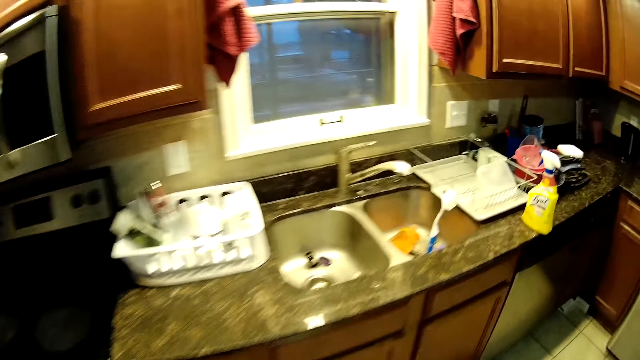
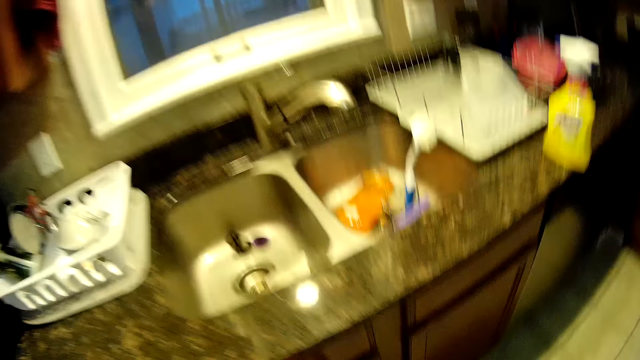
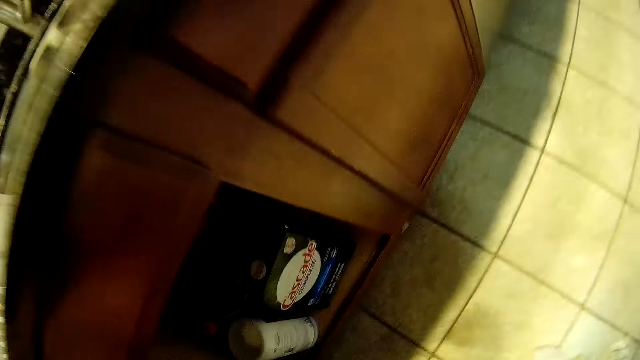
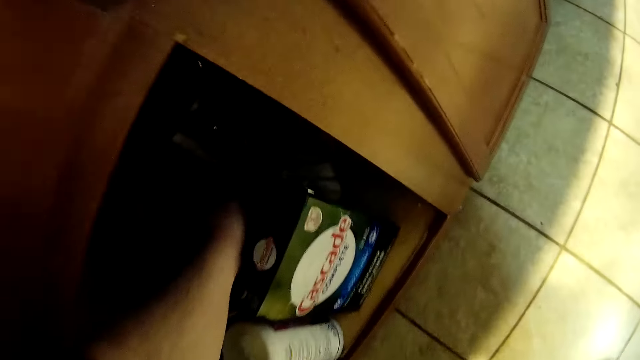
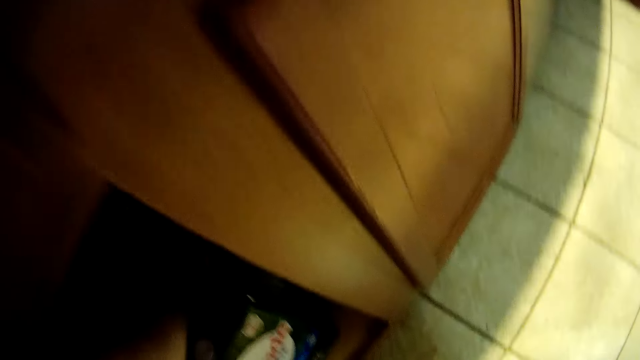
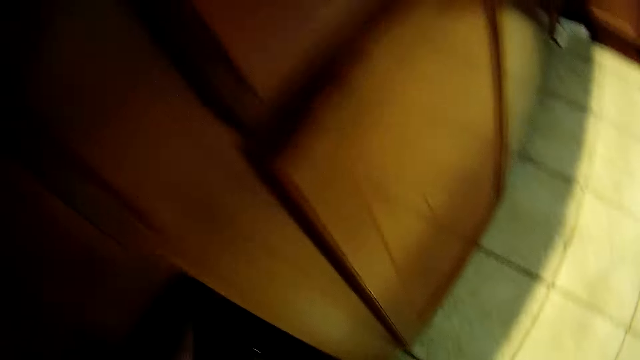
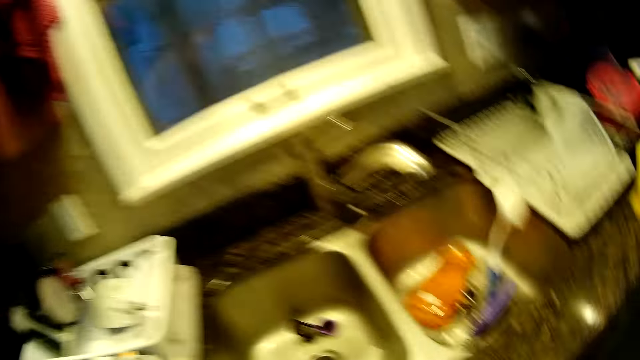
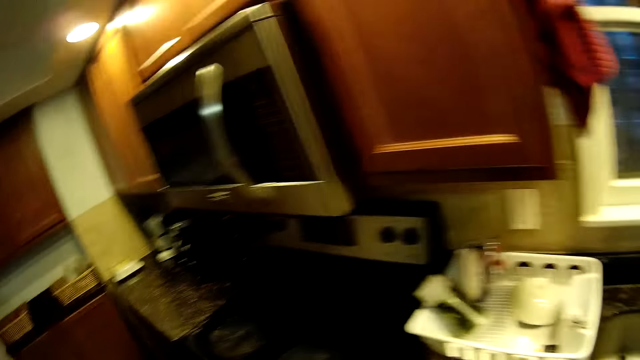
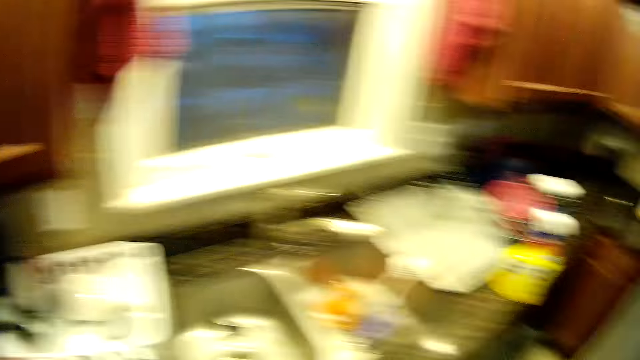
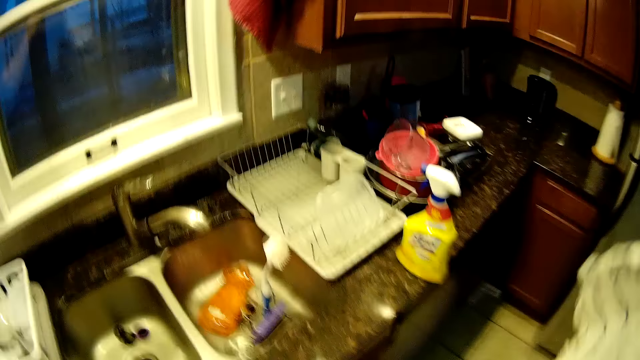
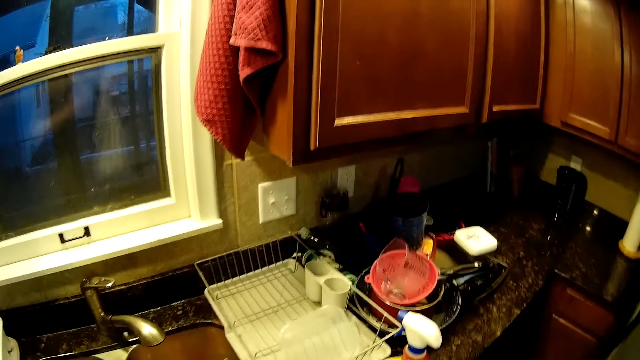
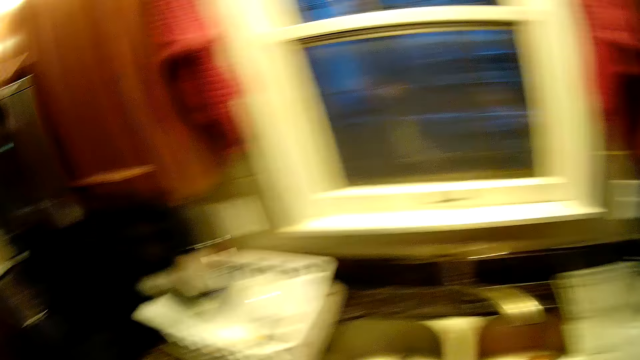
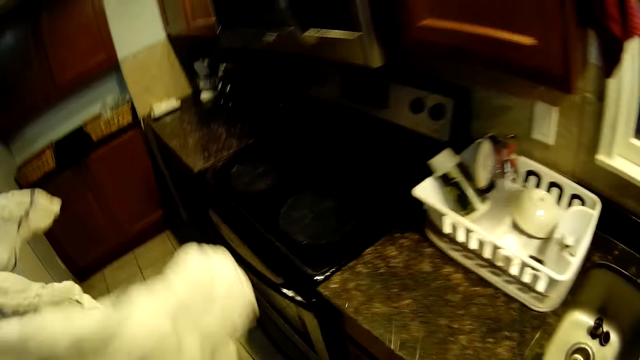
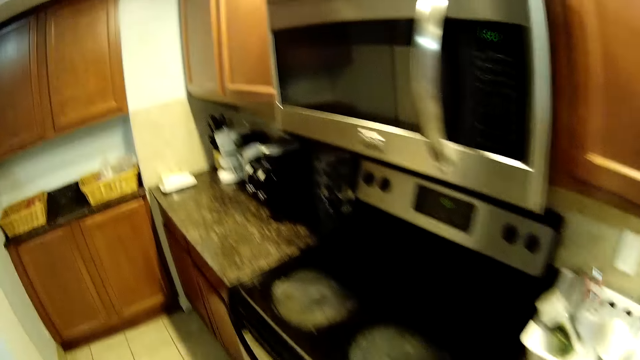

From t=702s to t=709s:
The camera wearer puts the left hand in something.

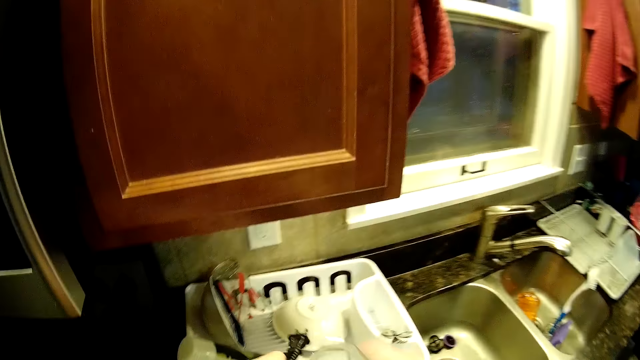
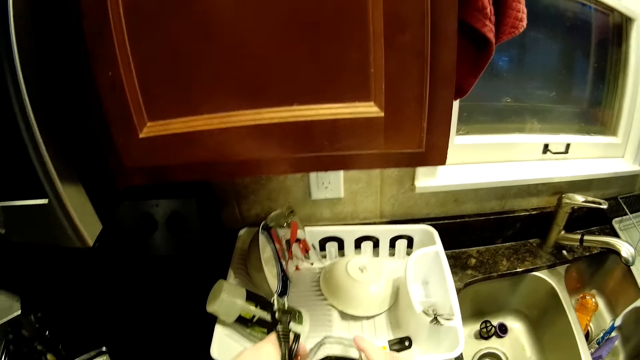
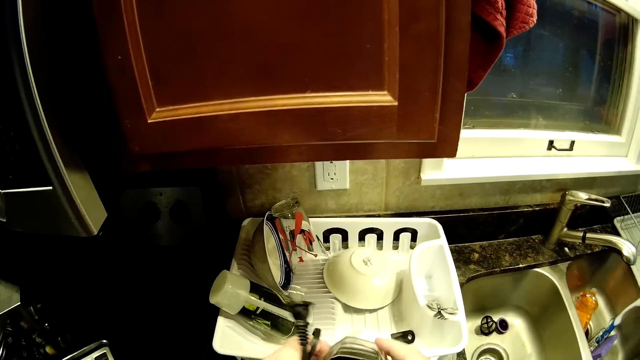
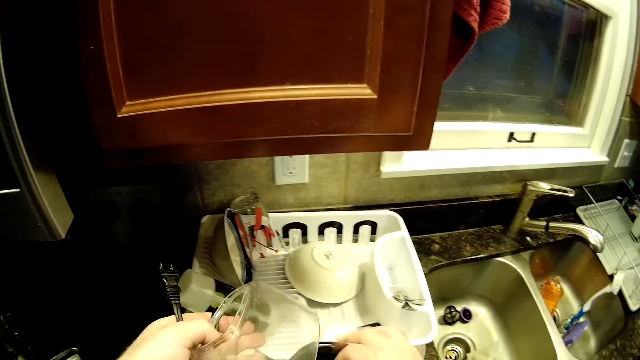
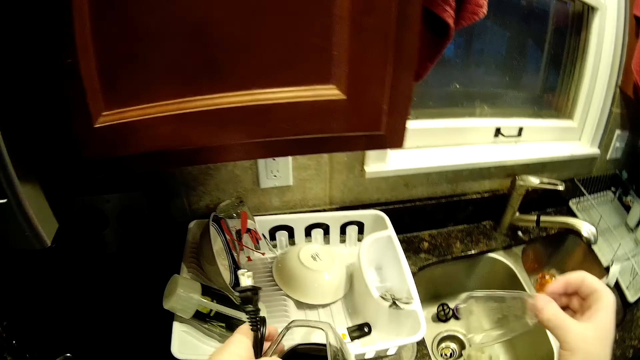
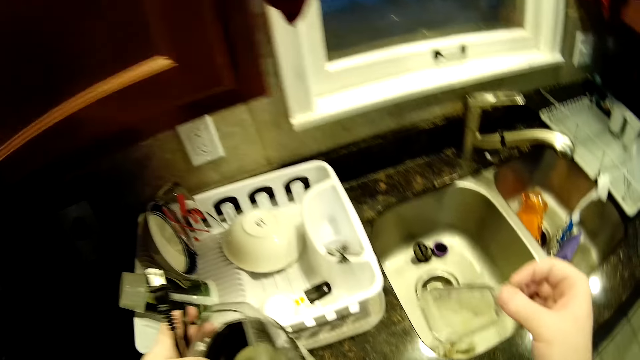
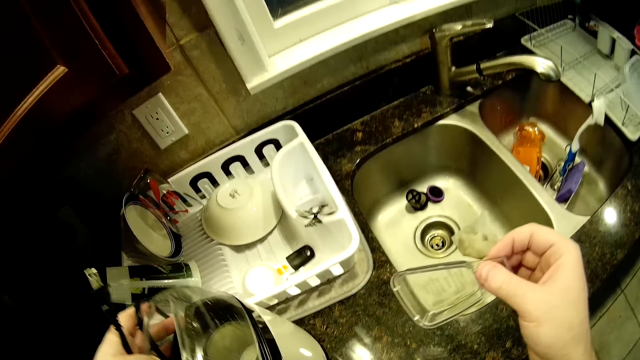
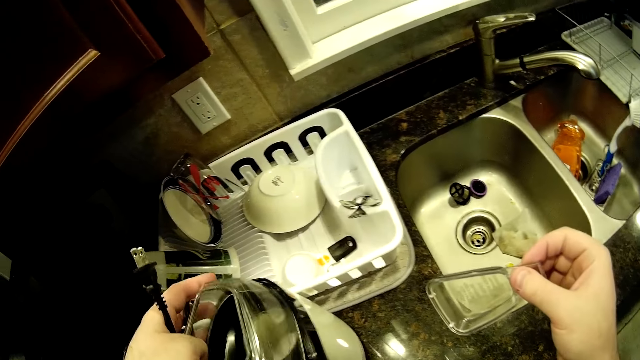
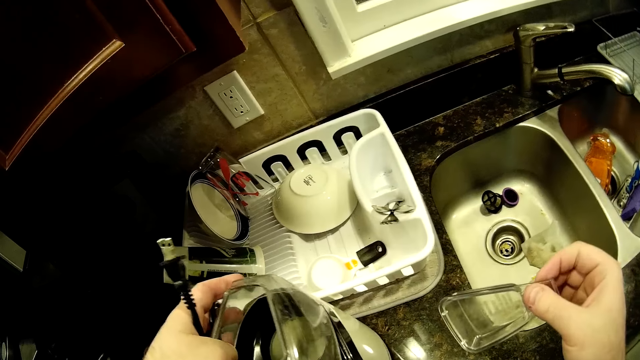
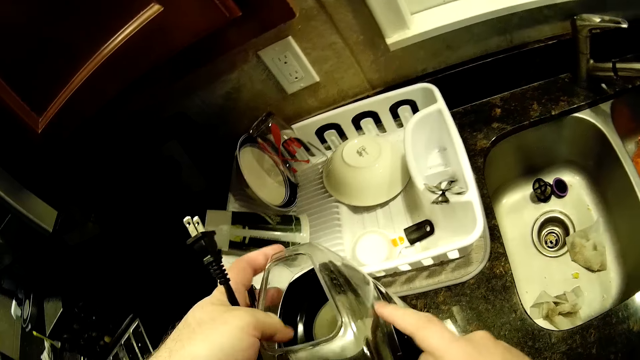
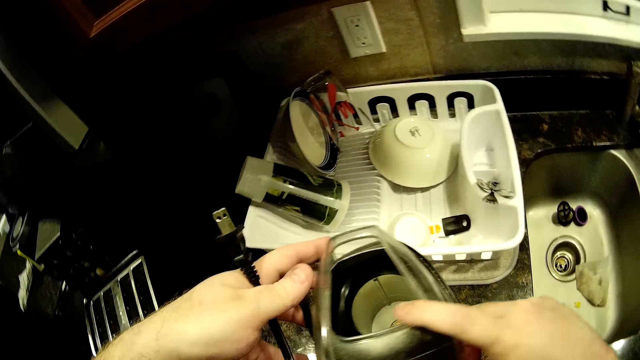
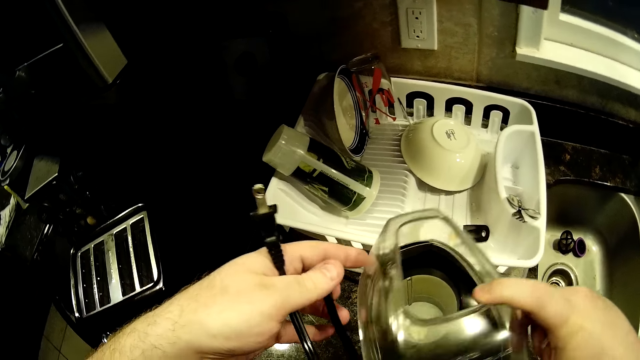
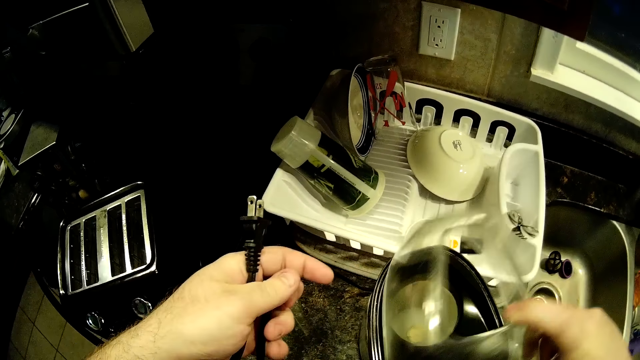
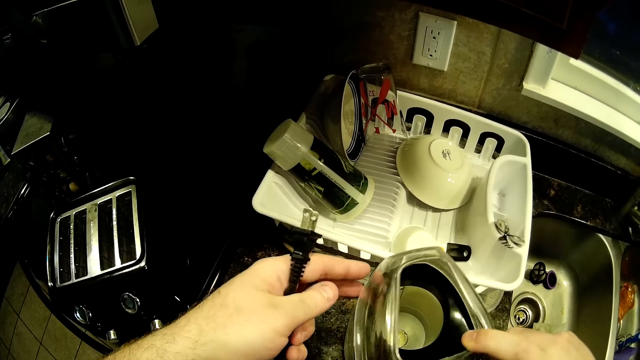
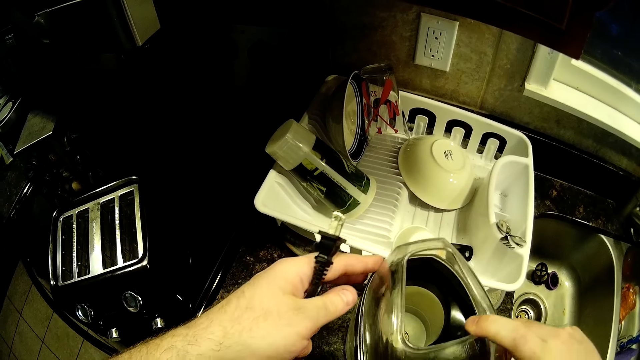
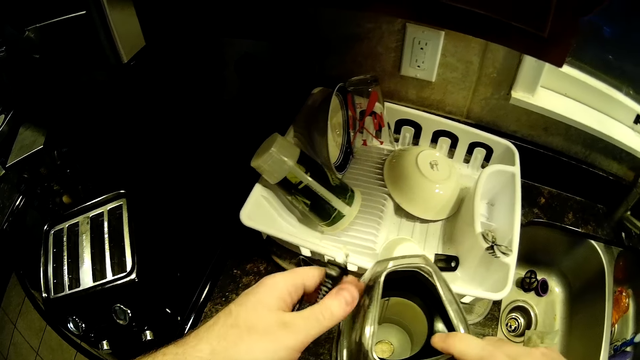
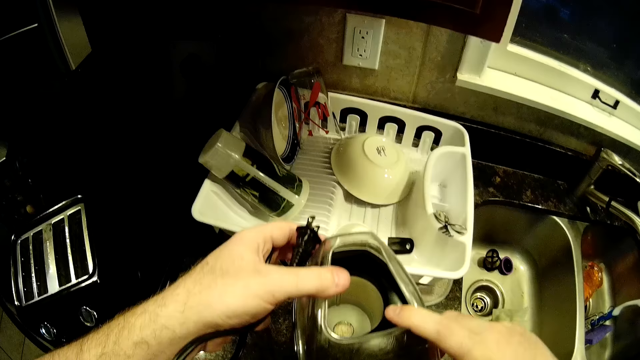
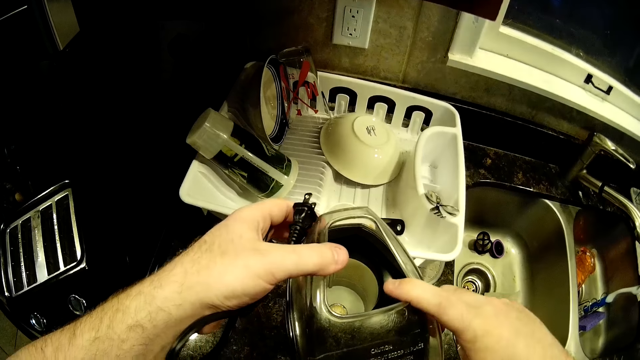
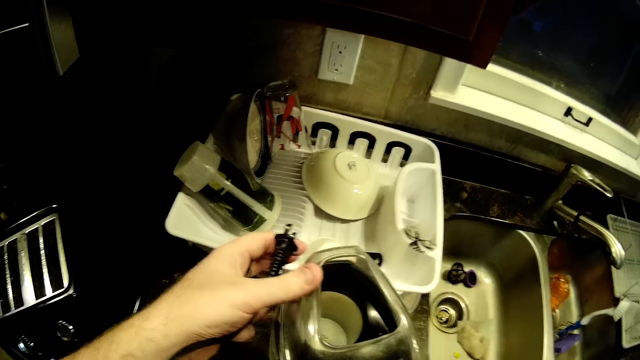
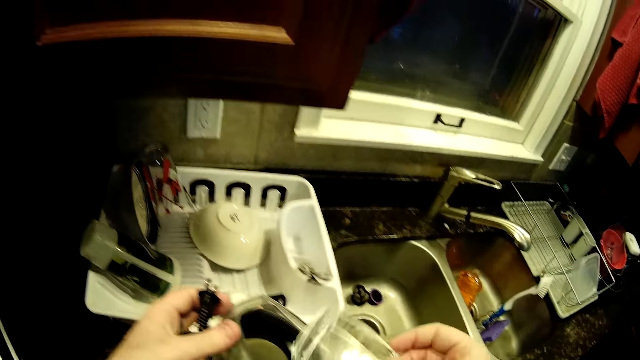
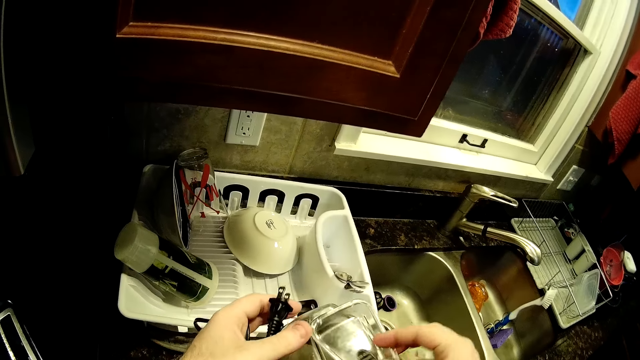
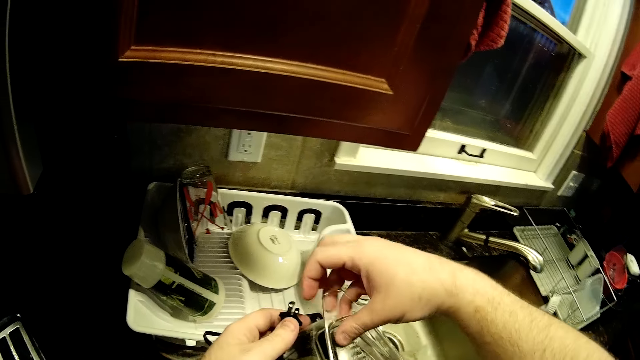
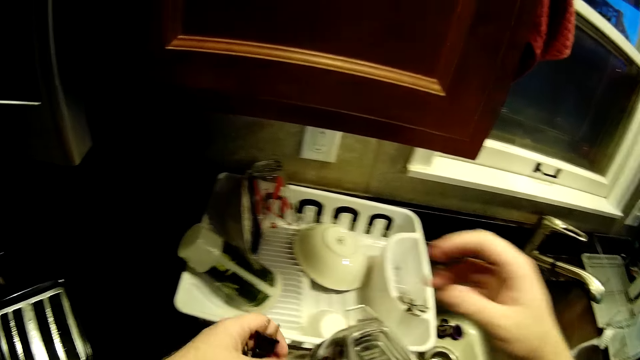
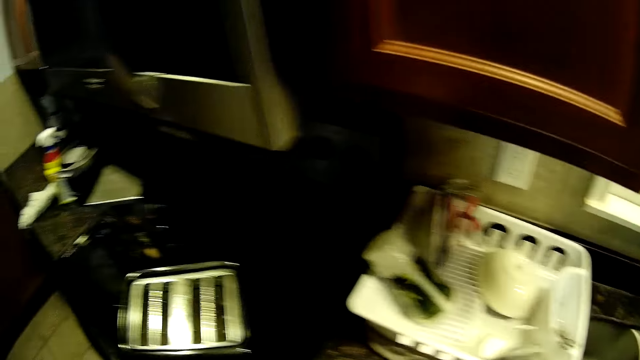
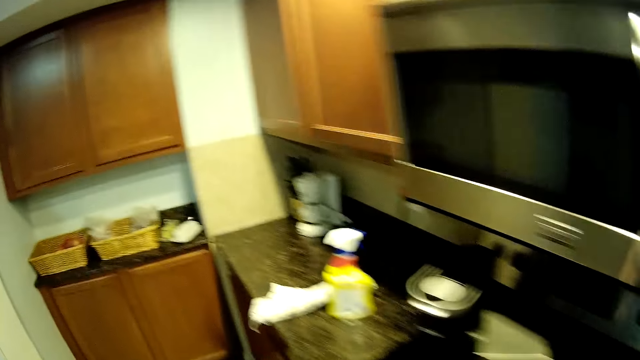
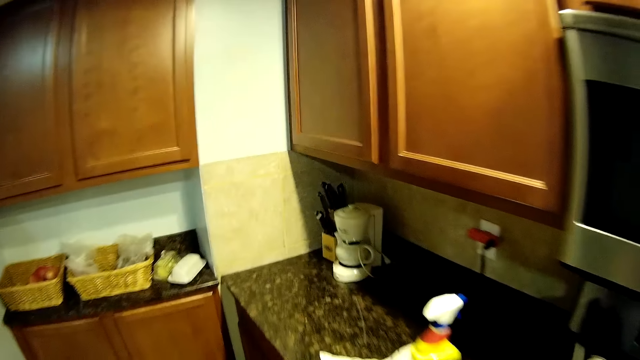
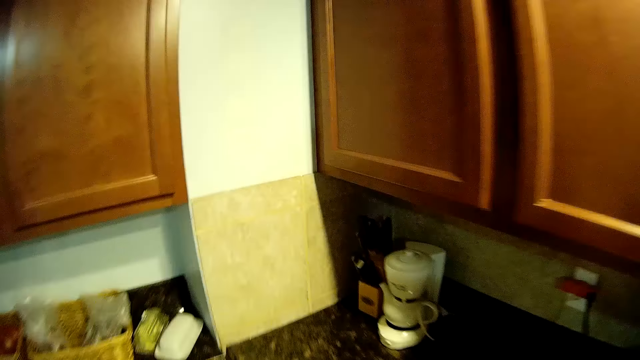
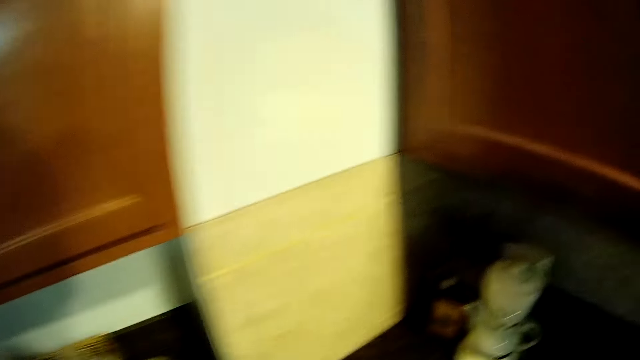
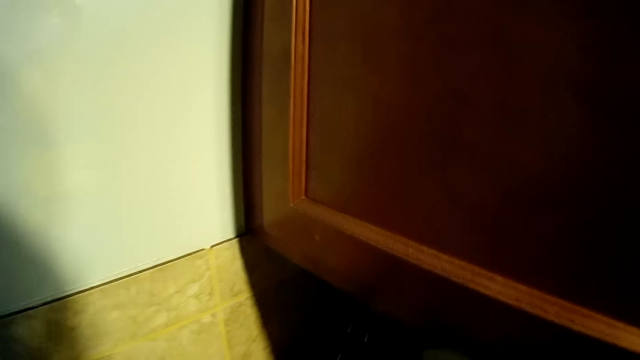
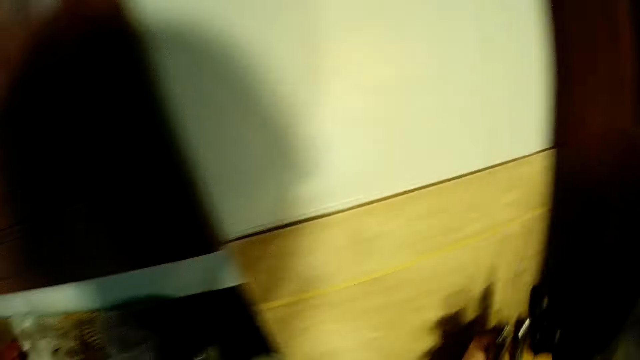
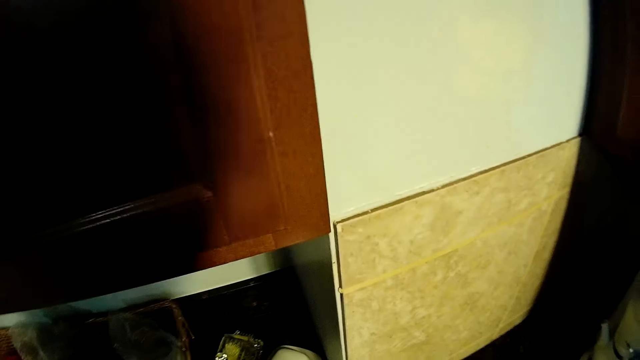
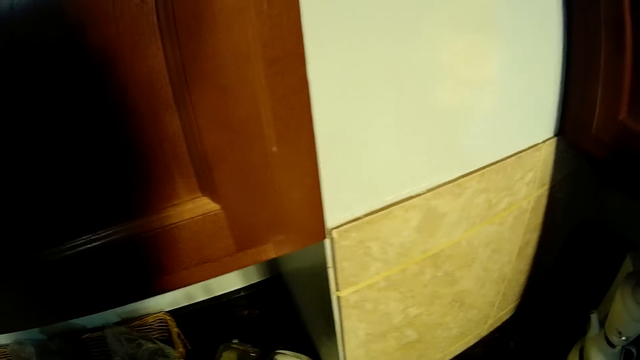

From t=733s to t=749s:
The camera wearer fixes something. They walk in the kitchen. They touch the heater jug. They pick a cutlery holder.
